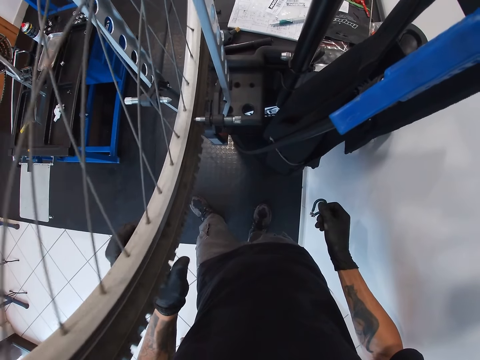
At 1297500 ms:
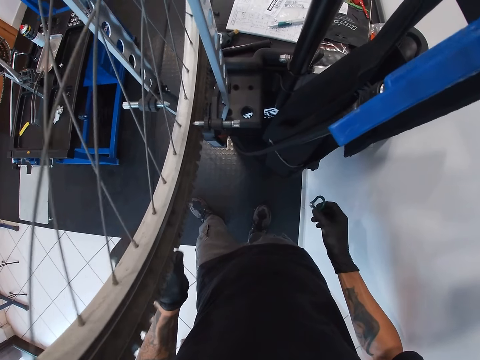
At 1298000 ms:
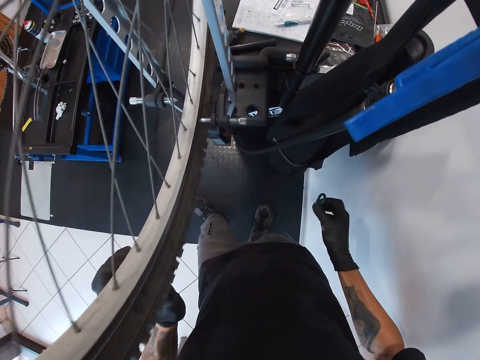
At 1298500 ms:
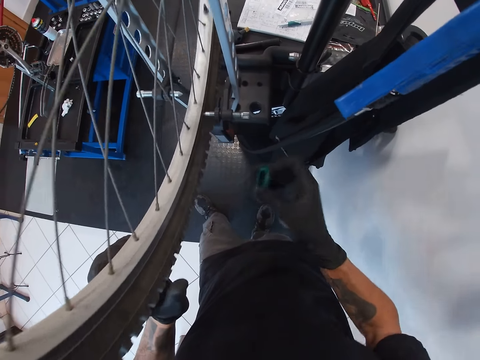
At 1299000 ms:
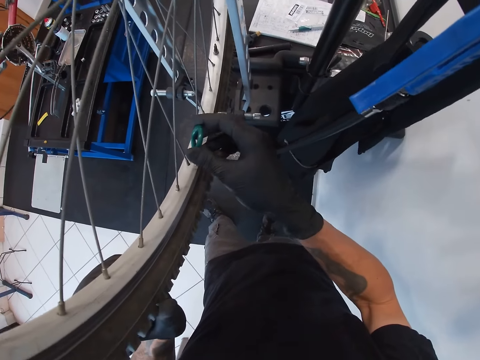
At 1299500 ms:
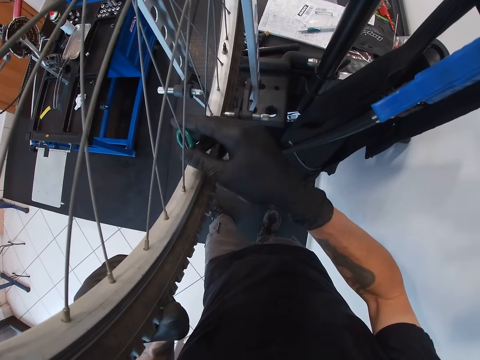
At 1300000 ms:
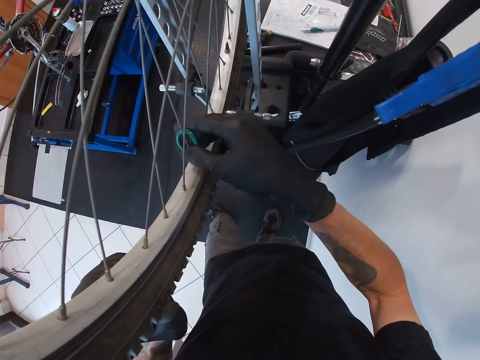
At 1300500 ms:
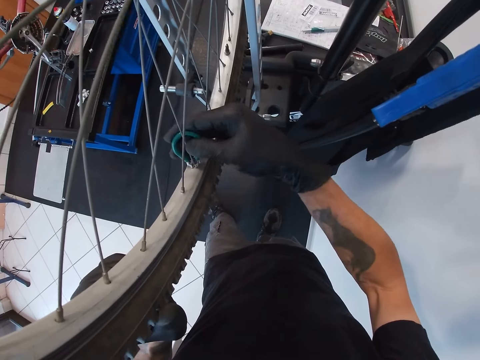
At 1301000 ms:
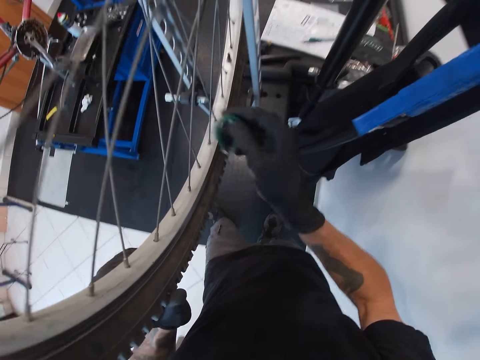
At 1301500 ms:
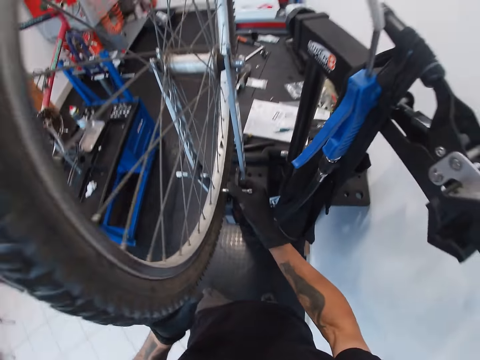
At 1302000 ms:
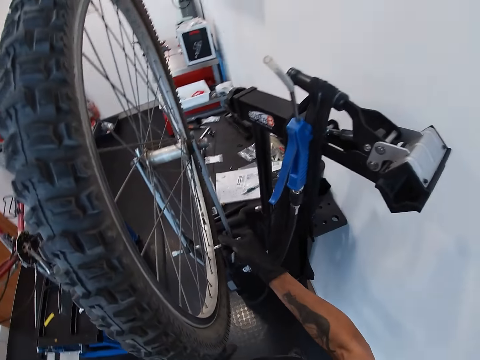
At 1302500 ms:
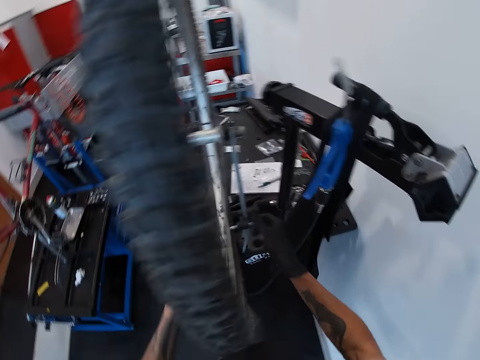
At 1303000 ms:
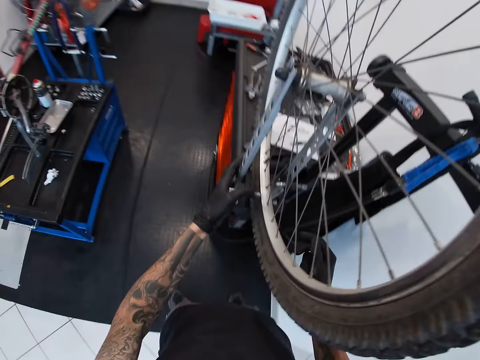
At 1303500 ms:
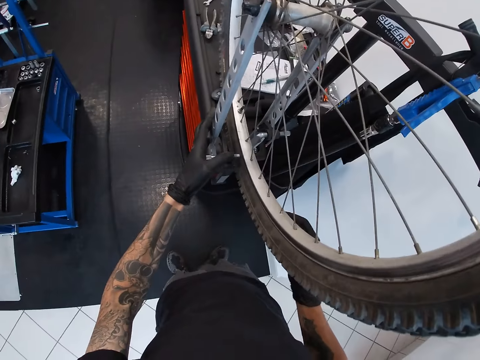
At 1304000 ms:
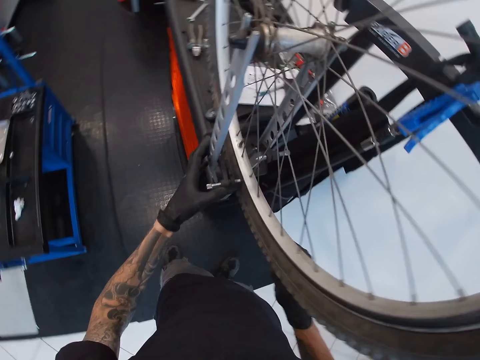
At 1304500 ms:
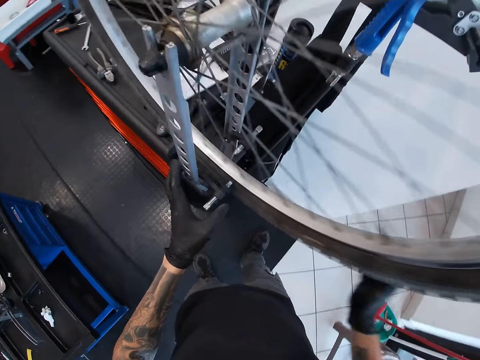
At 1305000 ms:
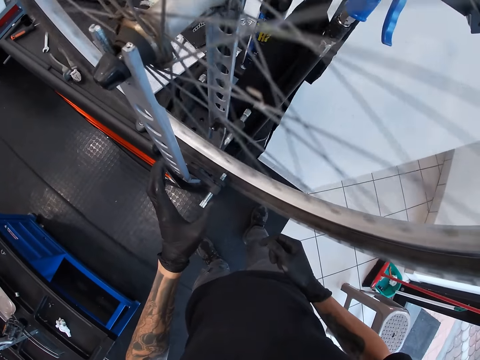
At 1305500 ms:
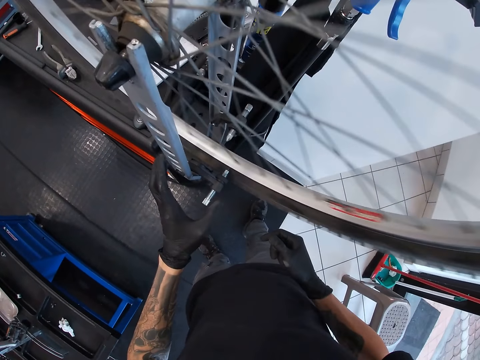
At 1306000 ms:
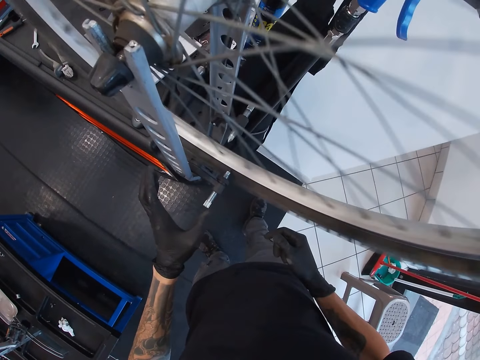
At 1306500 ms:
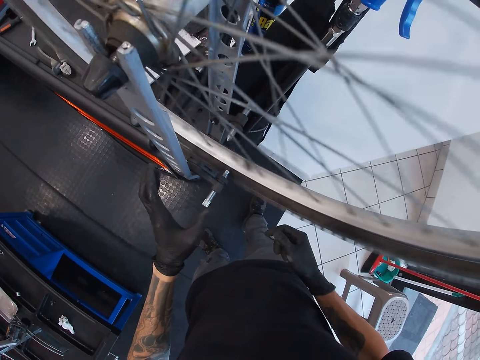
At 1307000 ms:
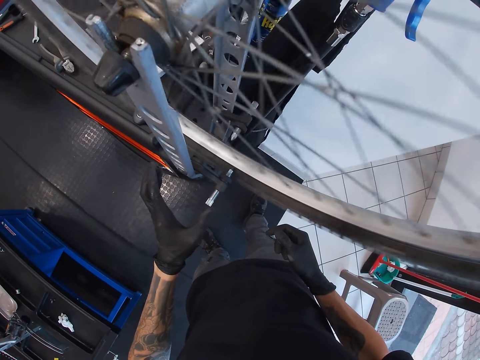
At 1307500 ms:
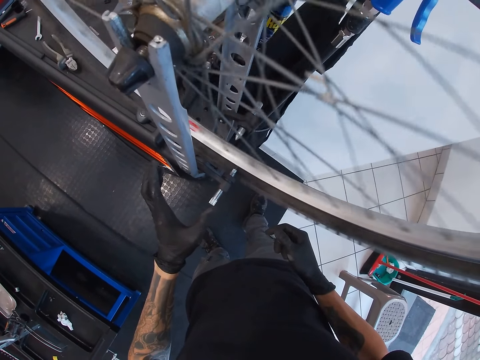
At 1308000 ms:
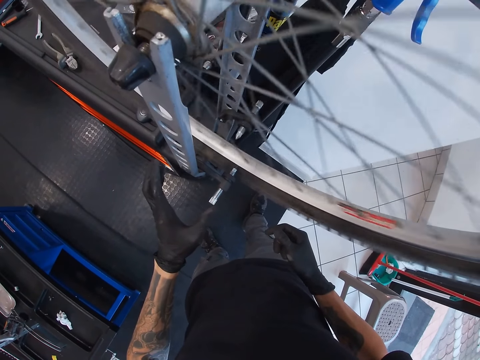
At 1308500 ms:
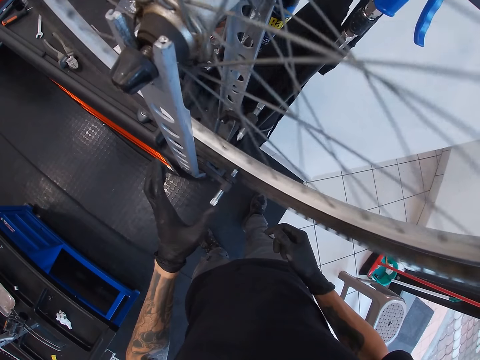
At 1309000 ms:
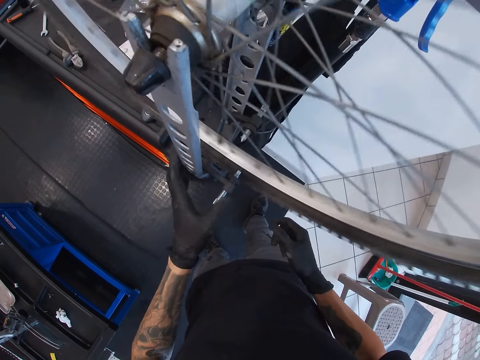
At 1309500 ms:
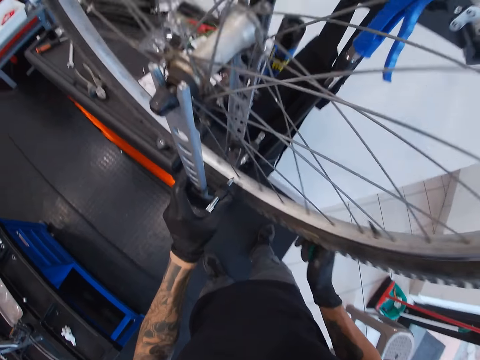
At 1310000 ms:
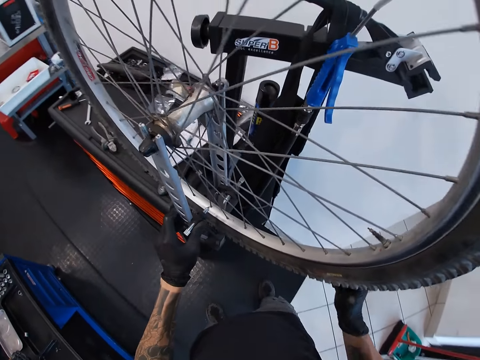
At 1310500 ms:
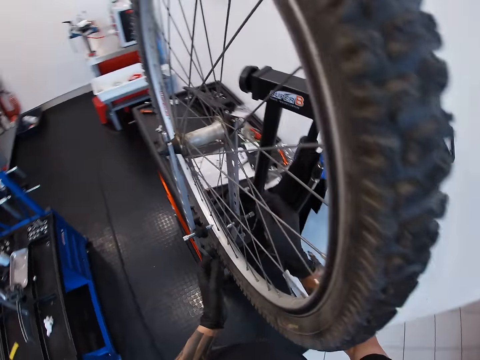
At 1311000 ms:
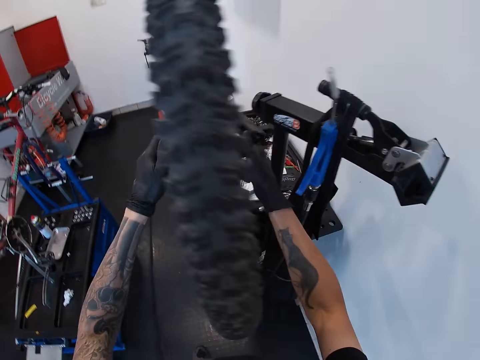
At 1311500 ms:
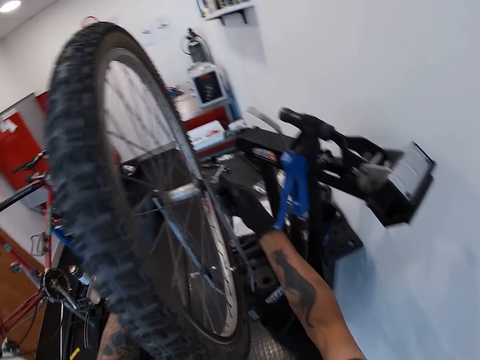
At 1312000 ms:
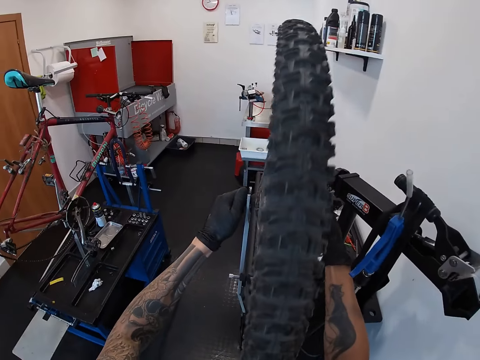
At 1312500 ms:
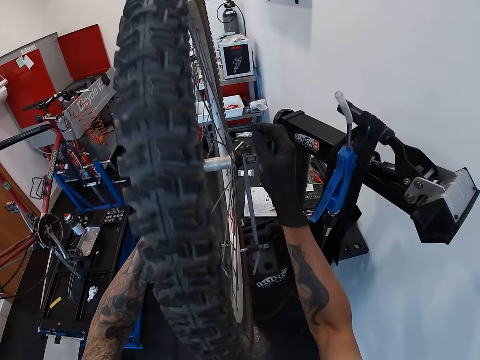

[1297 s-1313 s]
The camera wearer holds the tyre with his left hand. He lifts the spoke wrench. He turns a spoke nipple with the wrench in his right hand. He inserts the spoke wrench on the spoke hub. He adjusts the derailleur pulley with his hands. He removes the spoke wrench from the spoke hub. He examines the bicycle. He rolls the tyre of the bicycle with his right hand. He moves the left hand. He swings the tyre of the bicycle. He adjusts the derailleur pulley with his left hand. He holds the tyre with his right hand. He moves both hands. He holds the rear dropout with his hands. He examines the jockey wheel.

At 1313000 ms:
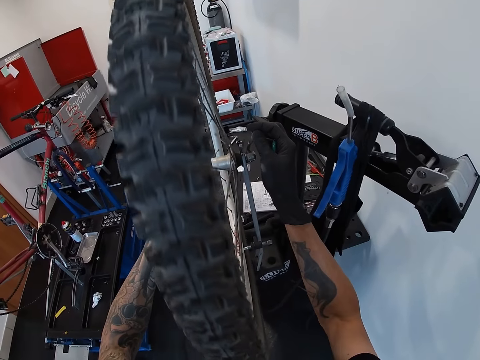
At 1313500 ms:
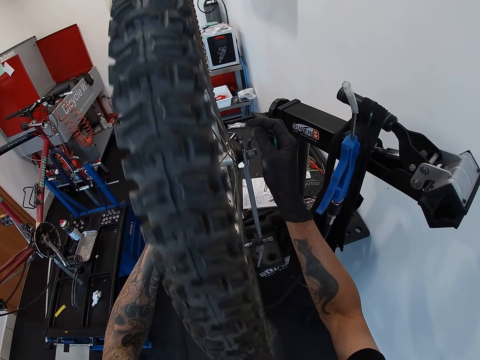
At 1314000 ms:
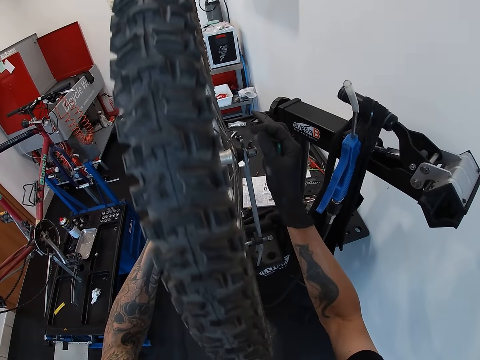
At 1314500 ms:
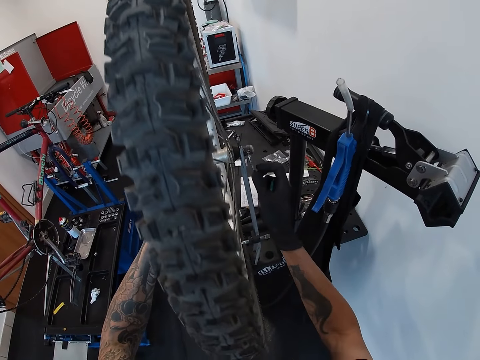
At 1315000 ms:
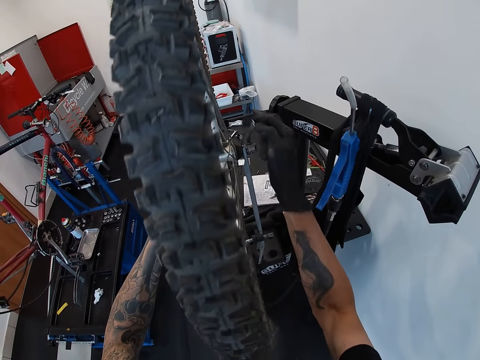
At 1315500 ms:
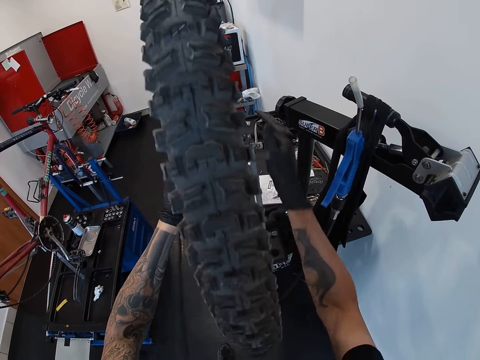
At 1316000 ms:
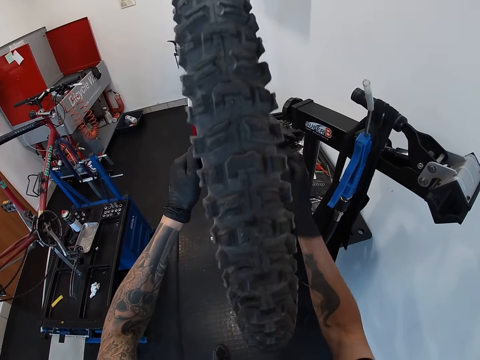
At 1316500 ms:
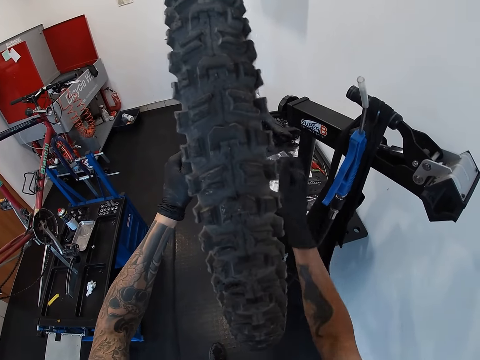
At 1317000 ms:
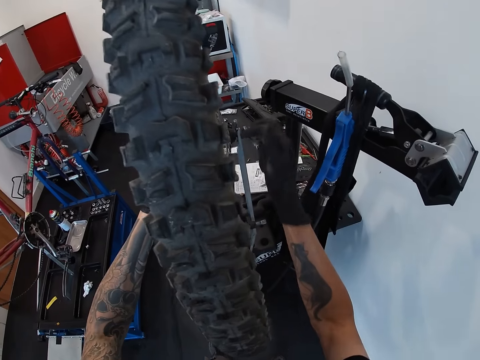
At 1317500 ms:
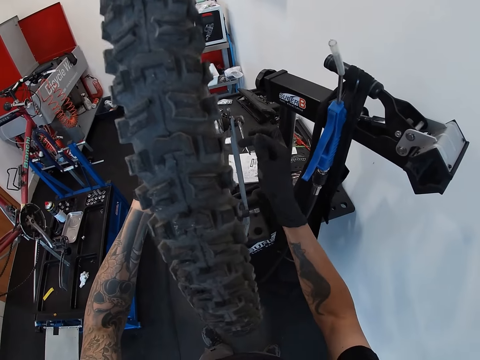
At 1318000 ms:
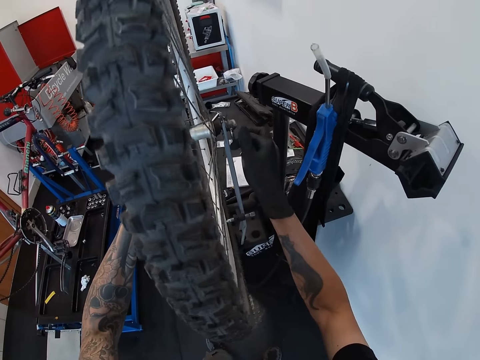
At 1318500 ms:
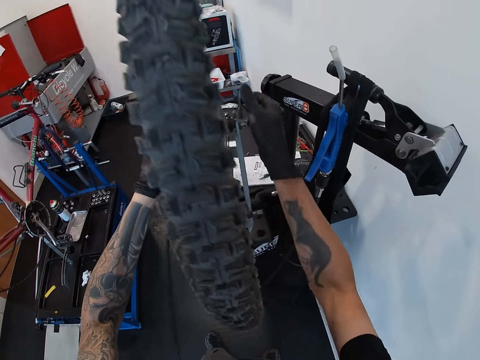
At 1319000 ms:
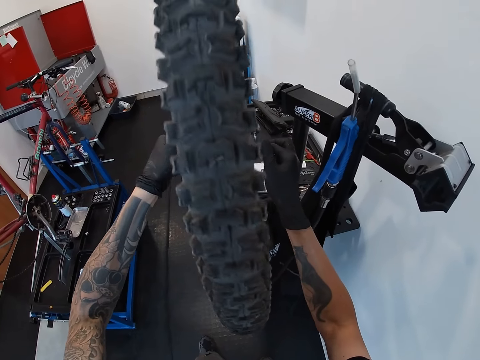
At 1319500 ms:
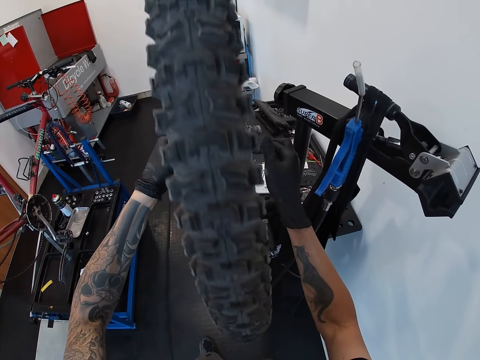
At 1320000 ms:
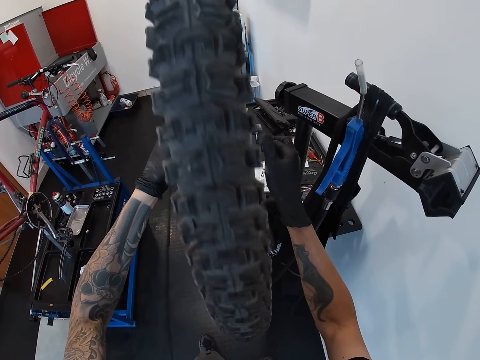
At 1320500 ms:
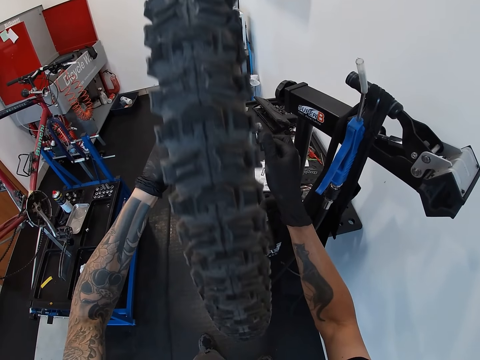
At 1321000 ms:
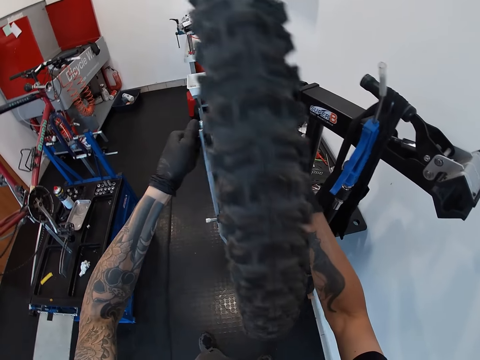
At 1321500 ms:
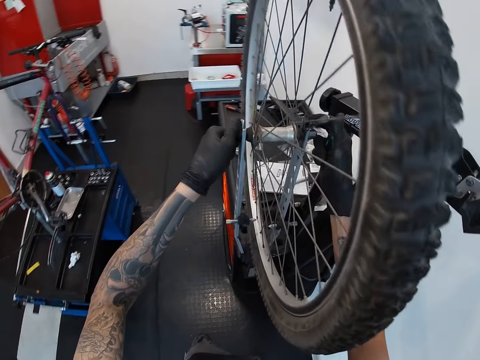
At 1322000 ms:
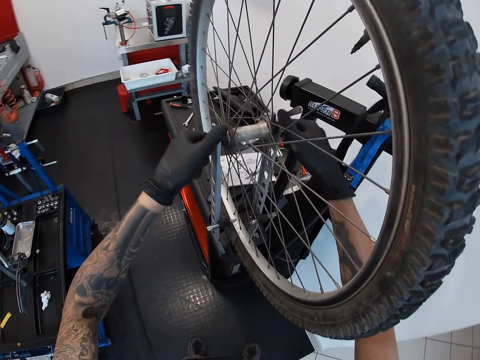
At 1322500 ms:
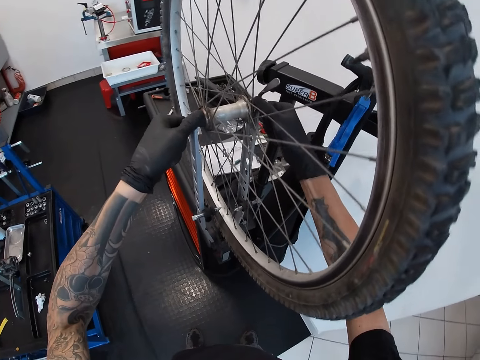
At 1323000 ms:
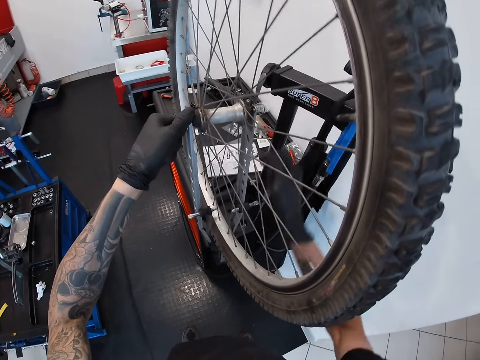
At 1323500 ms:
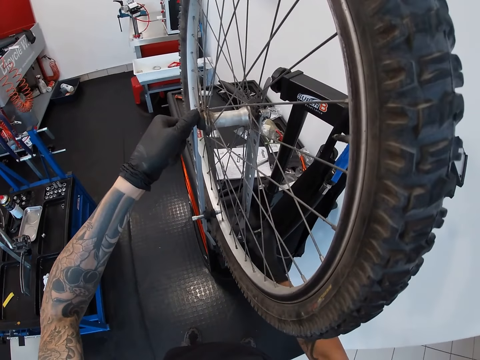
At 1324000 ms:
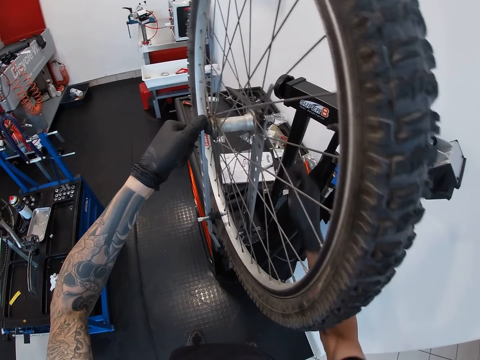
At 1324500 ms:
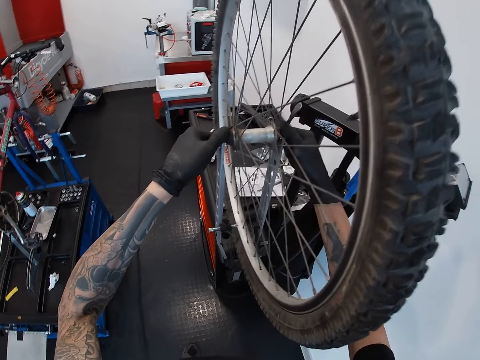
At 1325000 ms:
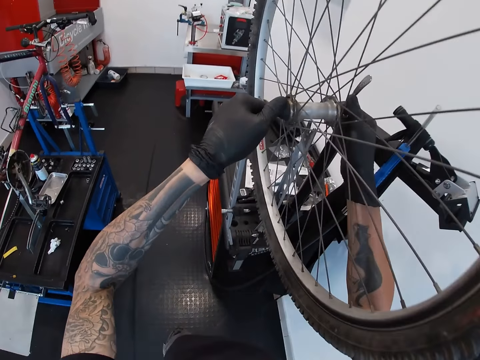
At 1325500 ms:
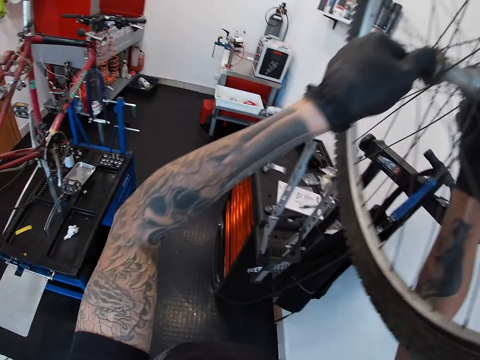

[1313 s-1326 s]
The camera wearer turns the rear dropout with his right hand. He swings the tire of the bicycle. He examines the jockey wheel. He holds the cassette of the bicycle with his hands. He adjusts the derailleur pulley with his right hand. He moves the right hand. He removes the tyre of the bicycle with his hands. He examines the jockey wheel.
